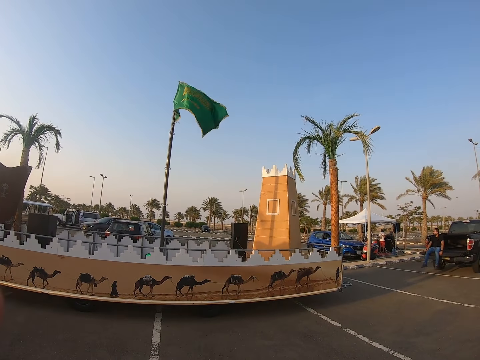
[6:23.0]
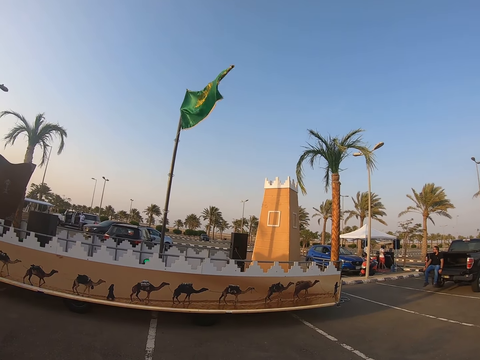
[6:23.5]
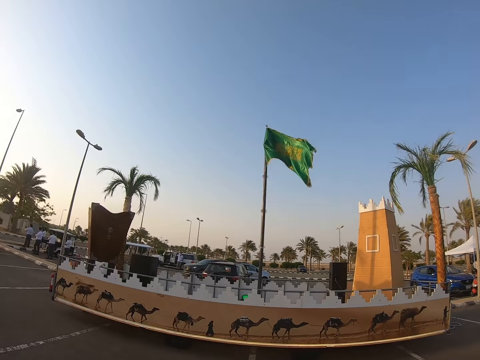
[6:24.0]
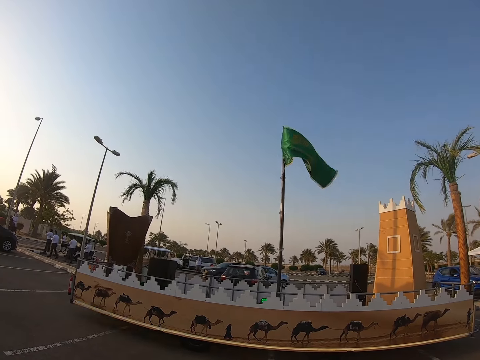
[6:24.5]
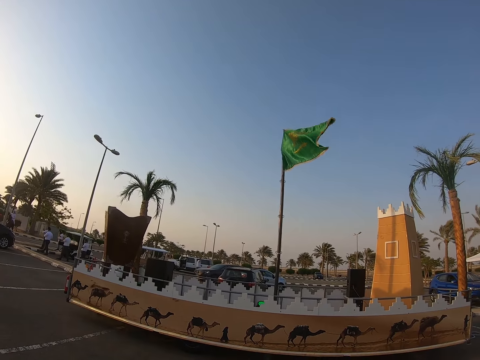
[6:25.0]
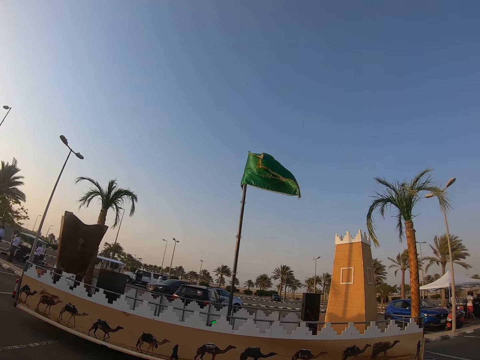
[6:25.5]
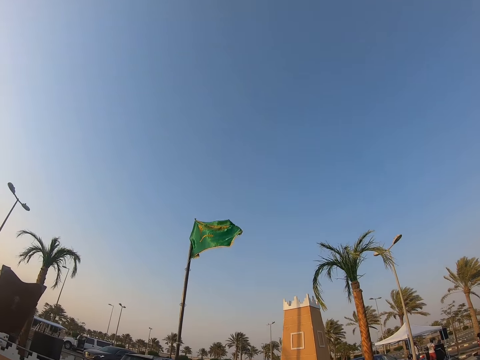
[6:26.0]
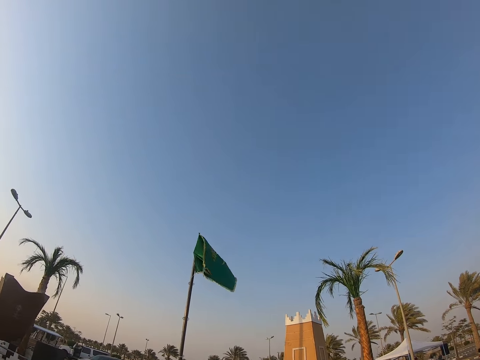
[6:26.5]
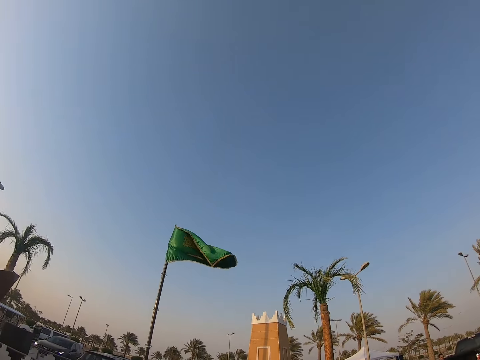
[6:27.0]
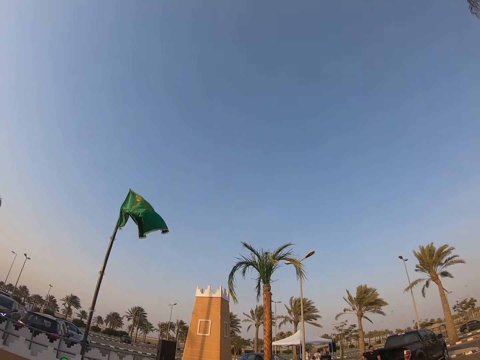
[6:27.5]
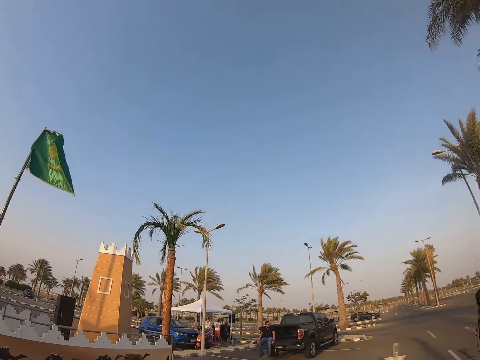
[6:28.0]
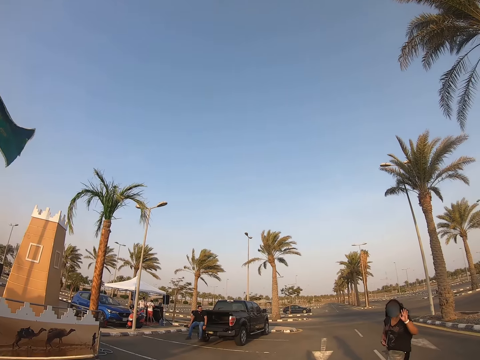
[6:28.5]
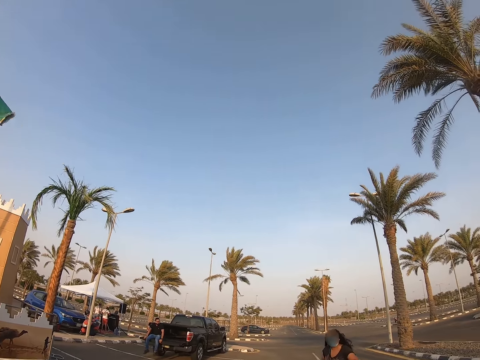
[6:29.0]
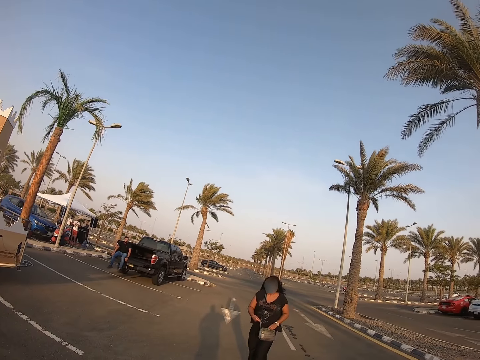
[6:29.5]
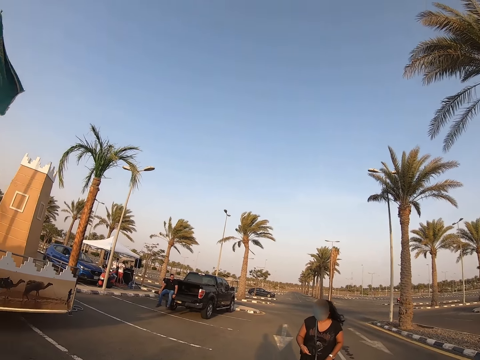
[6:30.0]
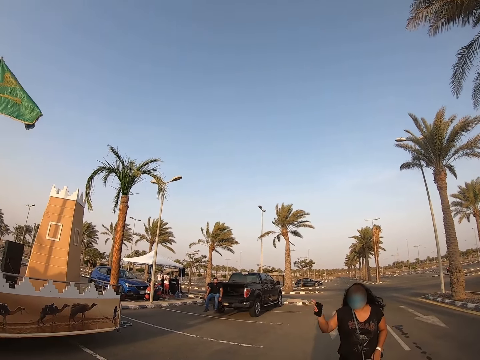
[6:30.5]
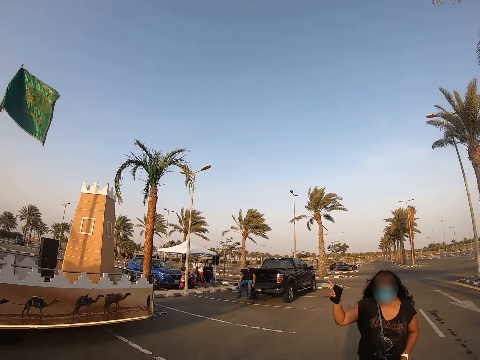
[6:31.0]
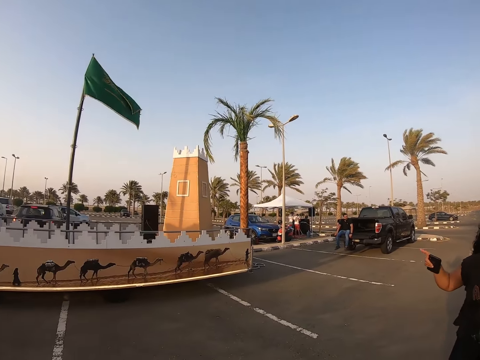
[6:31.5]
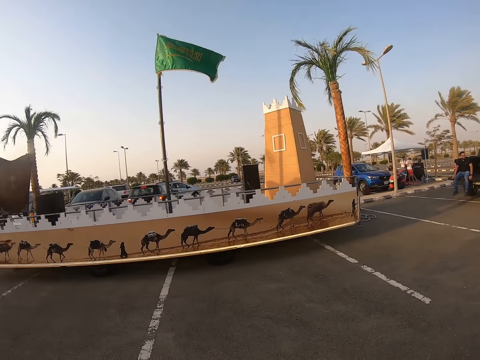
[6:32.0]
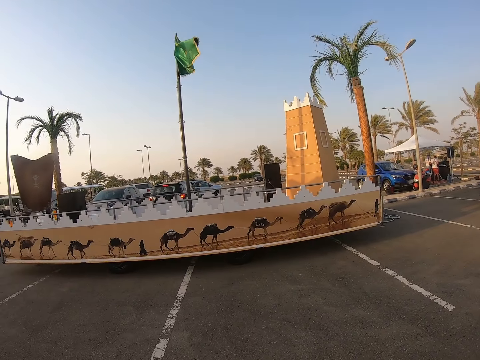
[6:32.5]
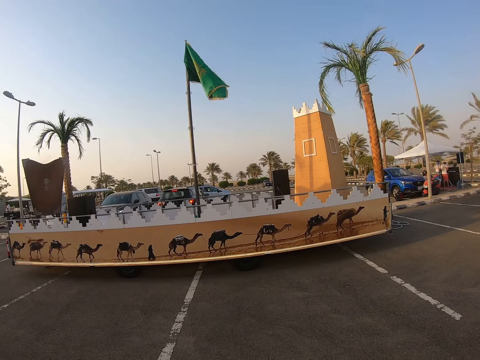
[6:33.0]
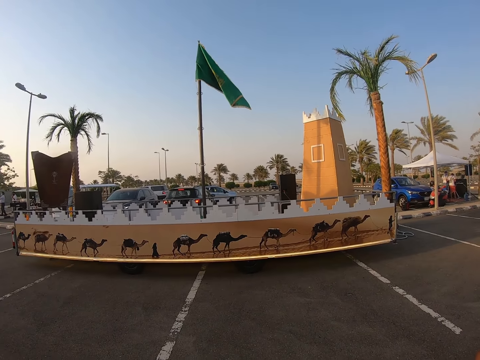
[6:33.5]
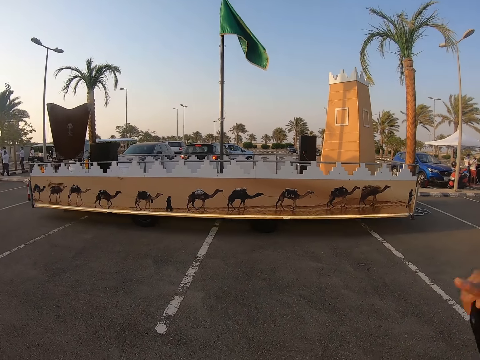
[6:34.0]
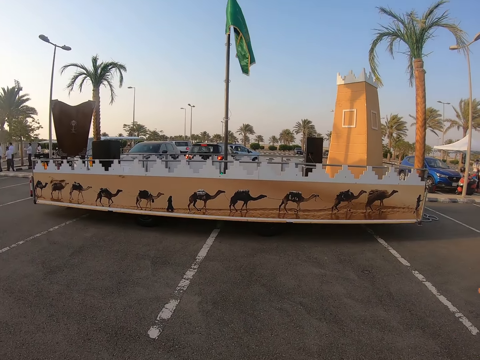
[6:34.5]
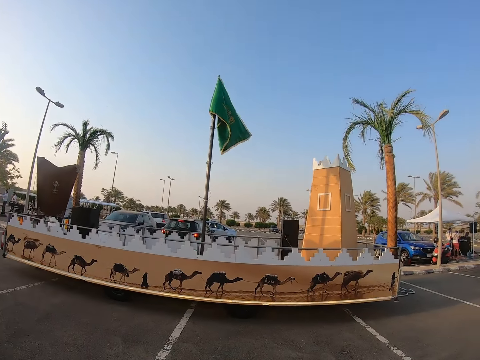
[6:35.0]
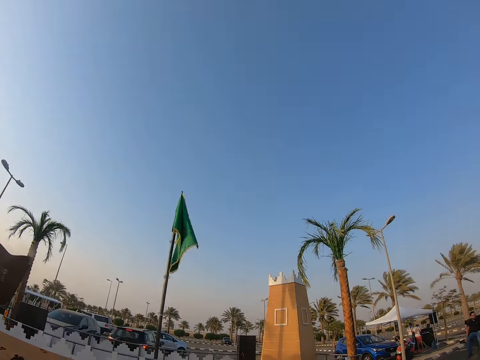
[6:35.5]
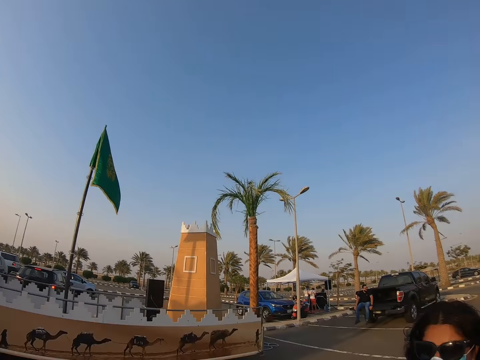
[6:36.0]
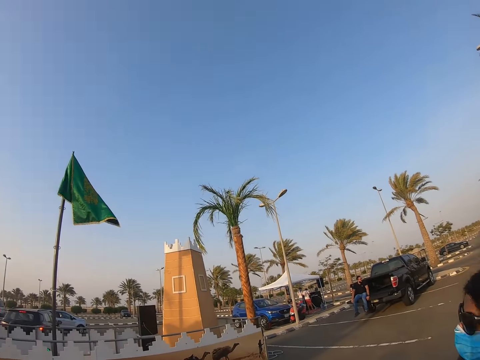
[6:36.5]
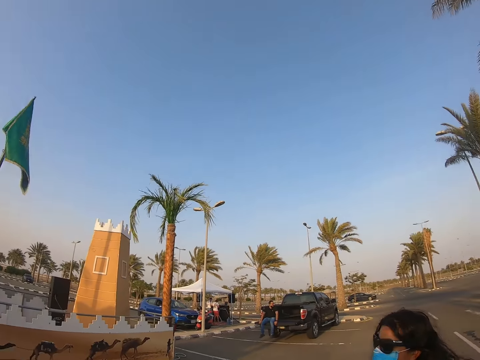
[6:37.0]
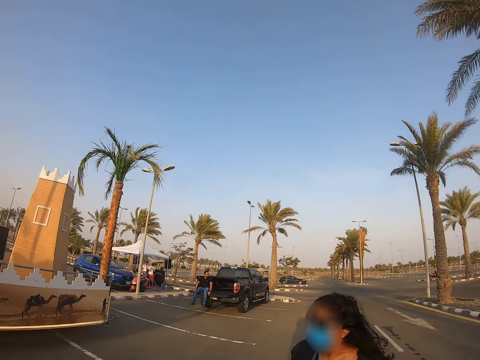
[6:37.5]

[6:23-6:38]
A woman waves at the camera wearer. The woman walks towards the camera wearer. The woman gestures her hand. The camera wearer looks around the park.

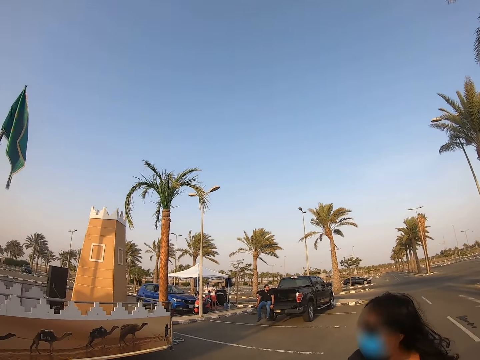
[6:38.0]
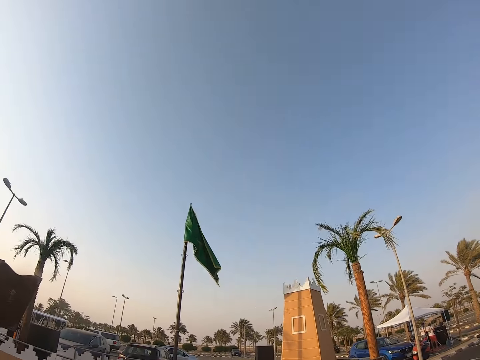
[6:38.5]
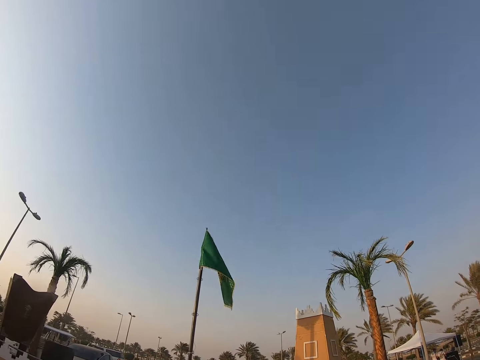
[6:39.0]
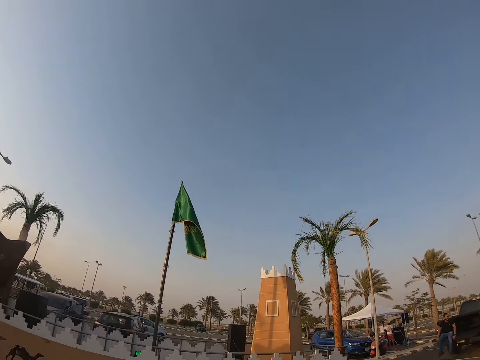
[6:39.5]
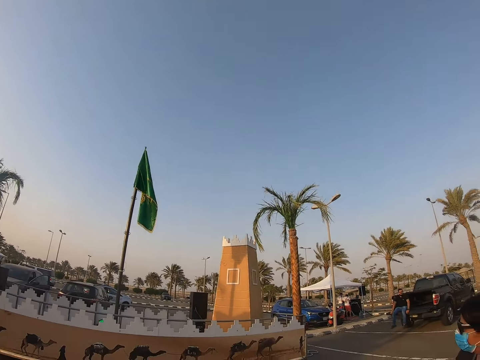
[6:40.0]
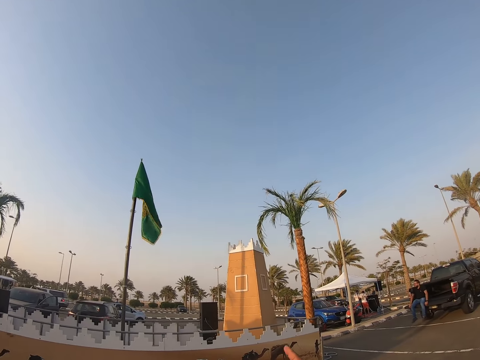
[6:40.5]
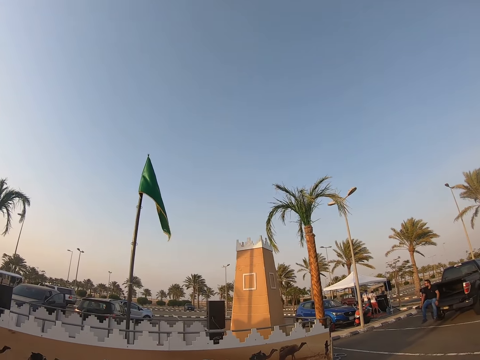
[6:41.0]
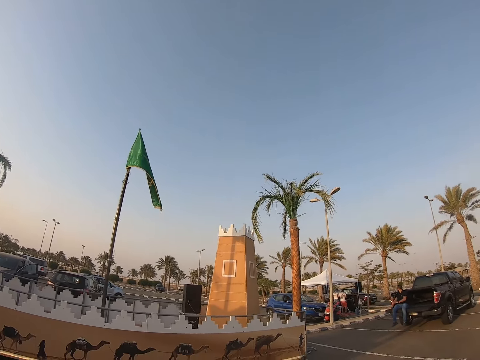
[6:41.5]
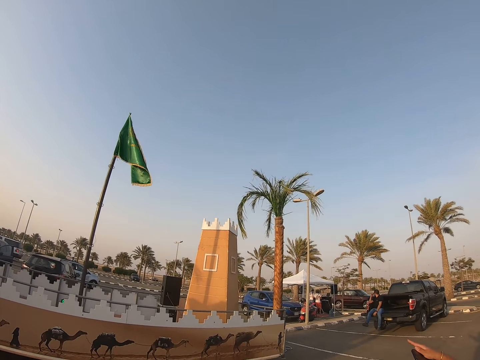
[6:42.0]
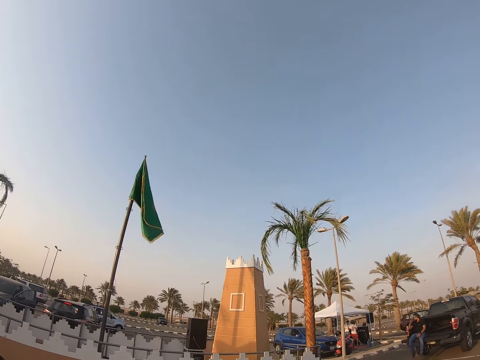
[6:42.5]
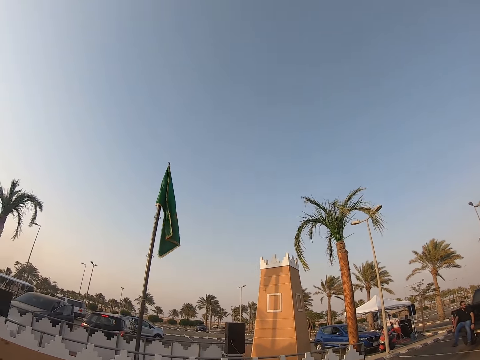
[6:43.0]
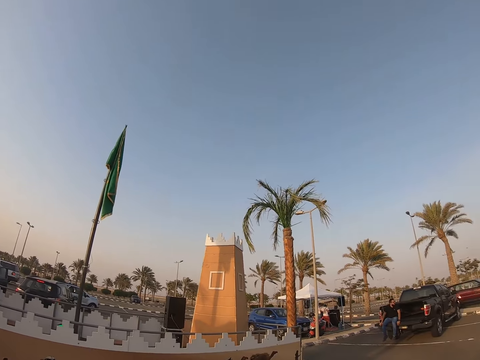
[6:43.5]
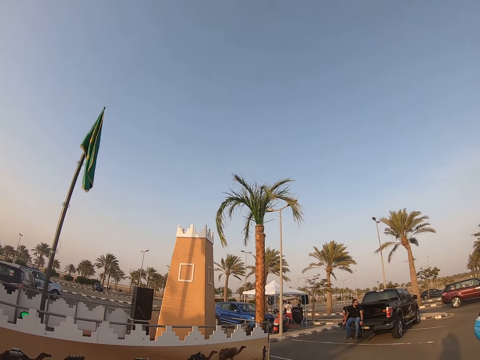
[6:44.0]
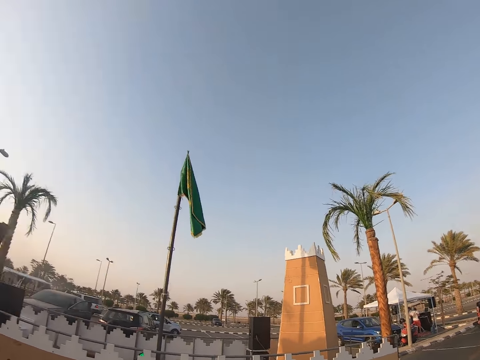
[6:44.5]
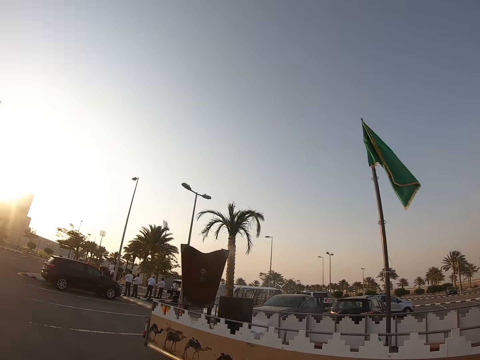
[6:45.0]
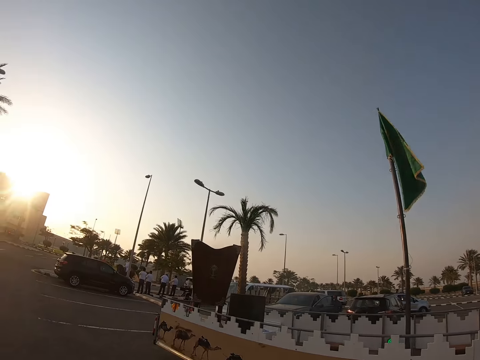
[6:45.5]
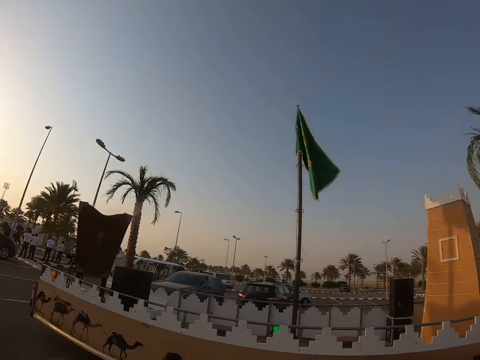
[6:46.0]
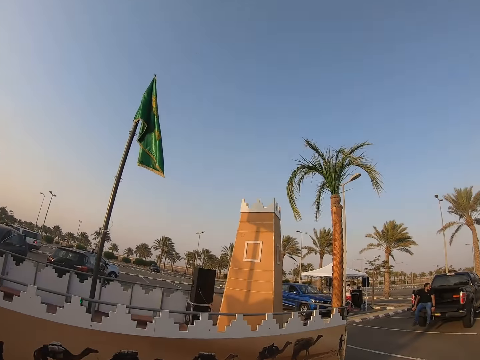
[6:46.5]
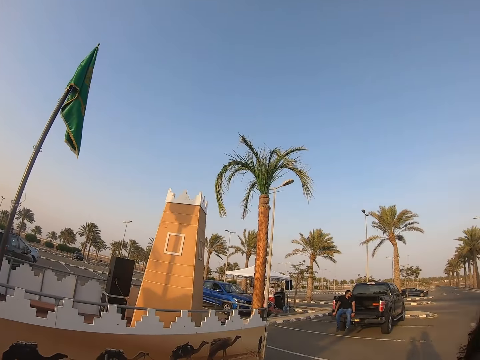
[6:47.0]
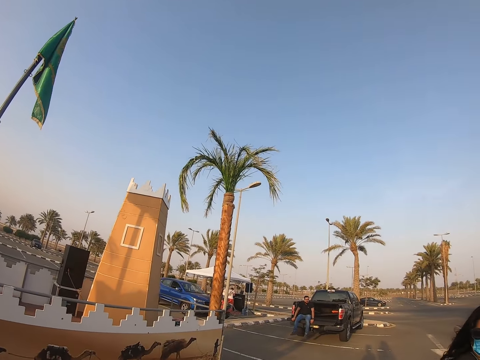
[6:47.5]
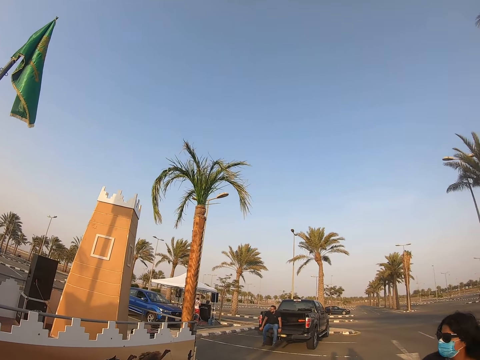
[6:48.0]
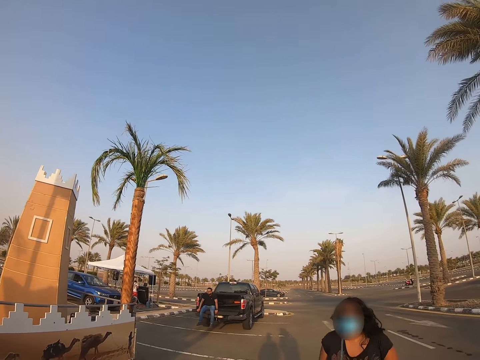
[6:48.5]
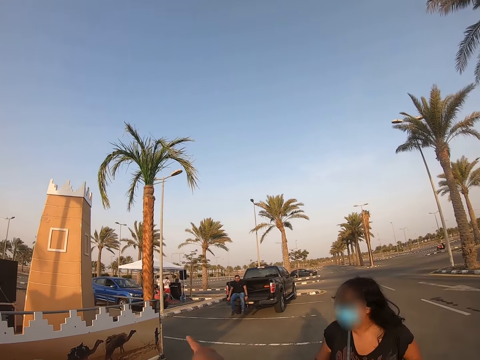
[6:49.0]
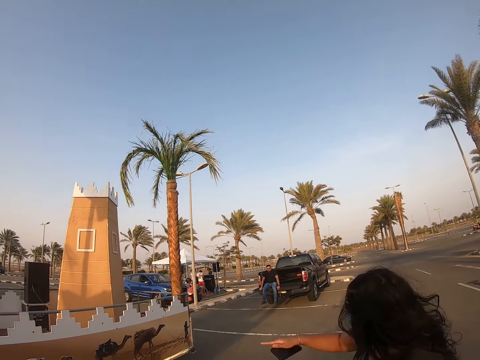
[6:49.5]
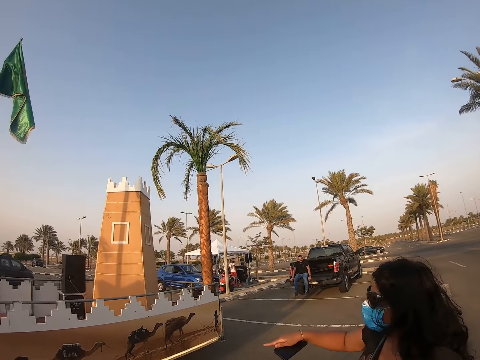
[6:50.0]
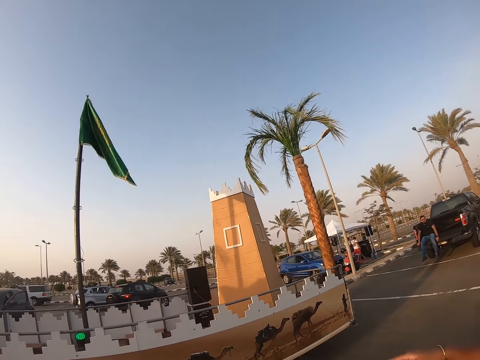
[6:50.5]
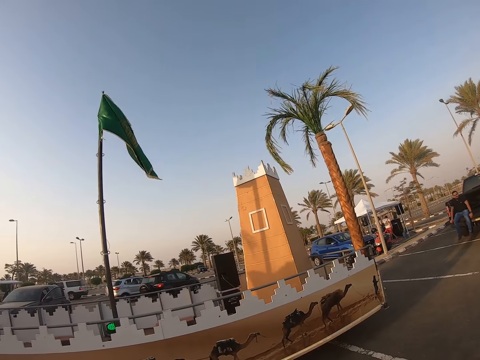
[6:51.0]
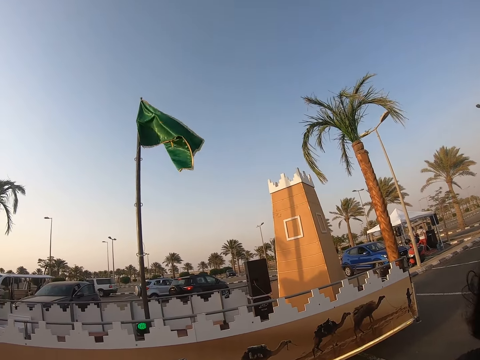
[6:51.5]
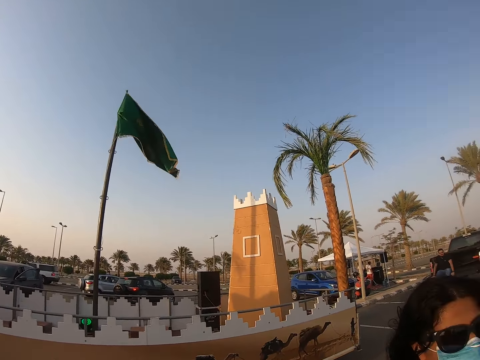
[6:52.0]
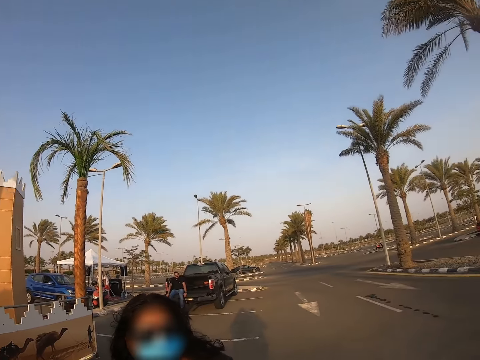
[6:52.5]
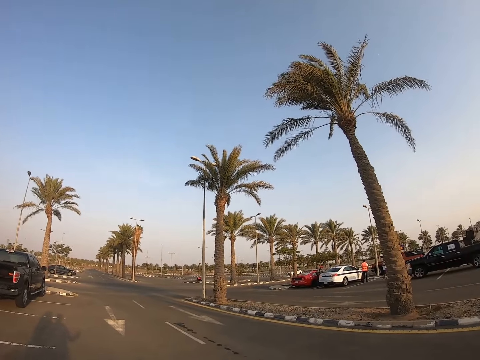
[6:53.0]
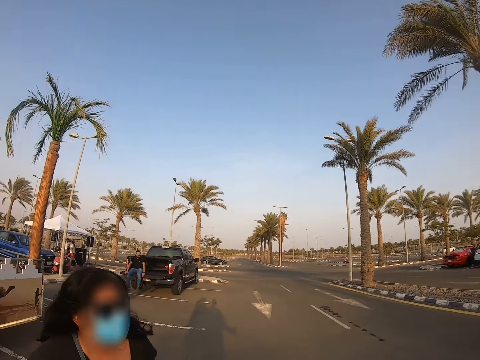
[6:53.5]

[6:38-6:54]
A lady stands beside the camera wearer.
